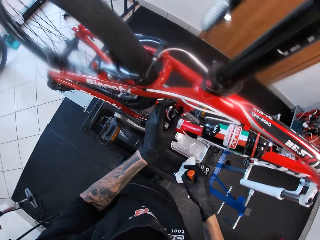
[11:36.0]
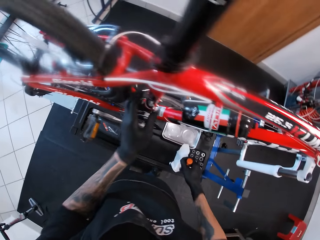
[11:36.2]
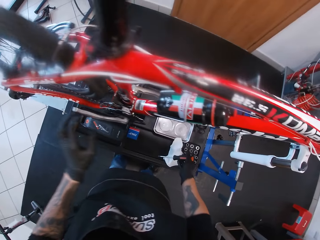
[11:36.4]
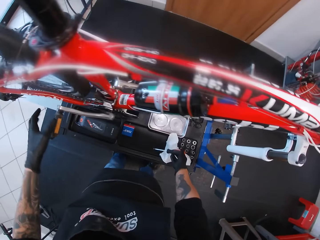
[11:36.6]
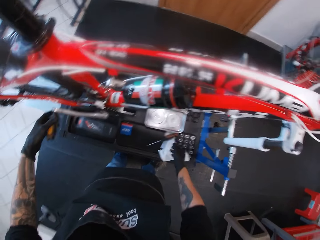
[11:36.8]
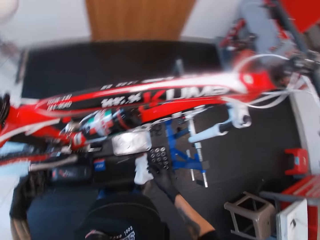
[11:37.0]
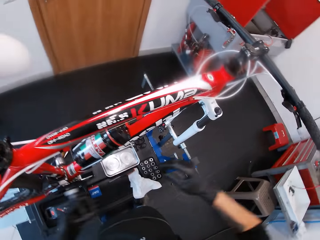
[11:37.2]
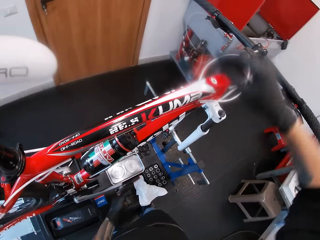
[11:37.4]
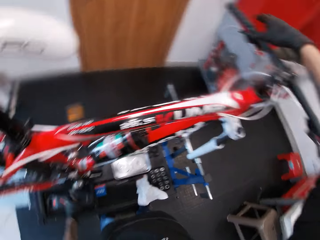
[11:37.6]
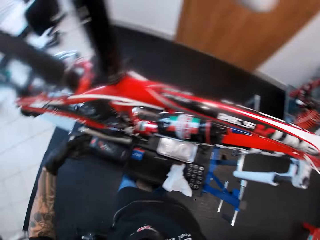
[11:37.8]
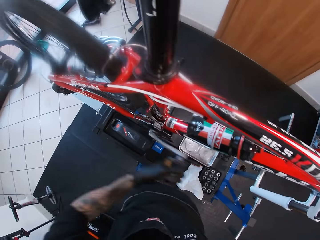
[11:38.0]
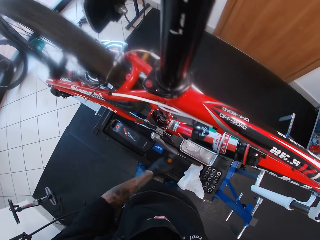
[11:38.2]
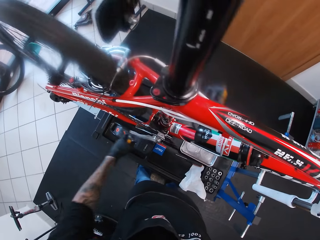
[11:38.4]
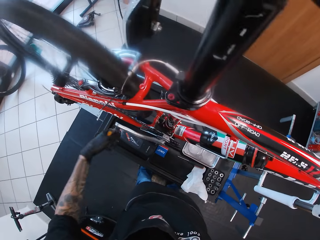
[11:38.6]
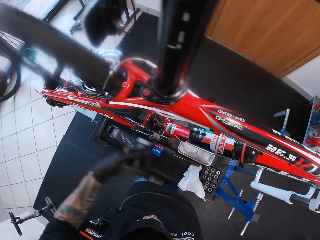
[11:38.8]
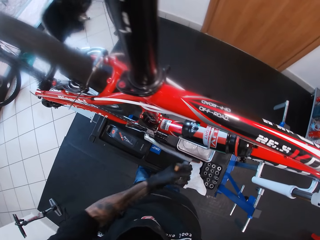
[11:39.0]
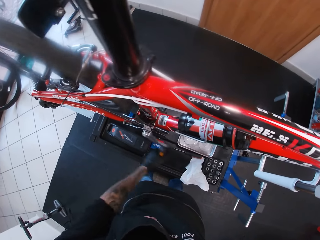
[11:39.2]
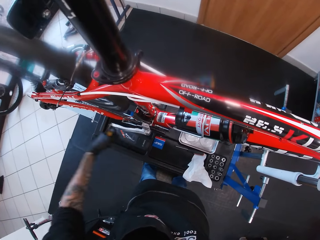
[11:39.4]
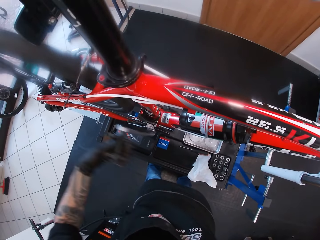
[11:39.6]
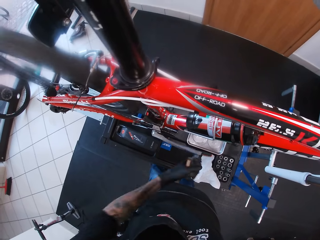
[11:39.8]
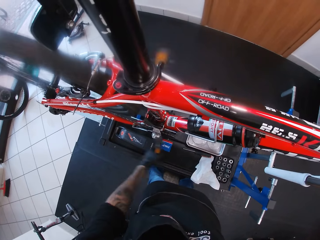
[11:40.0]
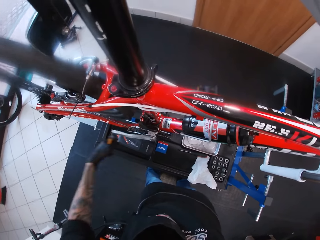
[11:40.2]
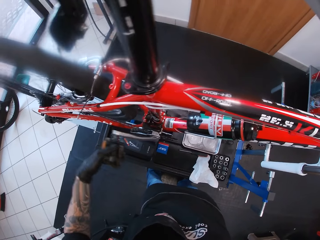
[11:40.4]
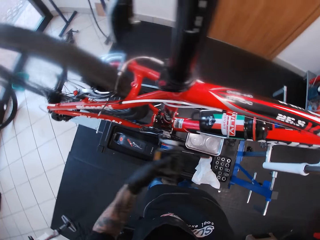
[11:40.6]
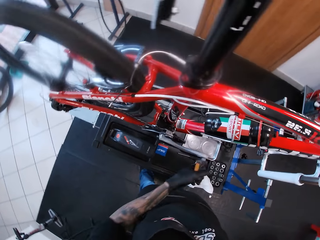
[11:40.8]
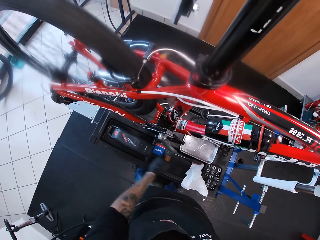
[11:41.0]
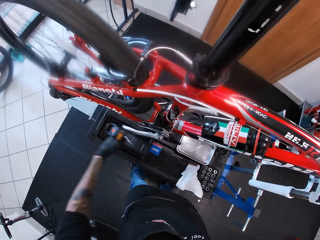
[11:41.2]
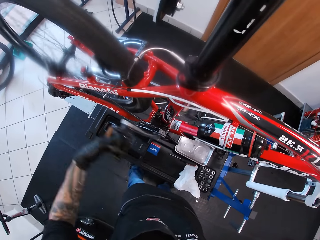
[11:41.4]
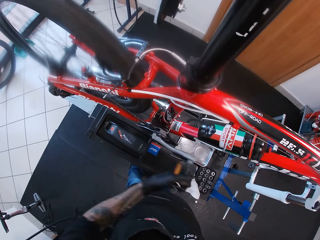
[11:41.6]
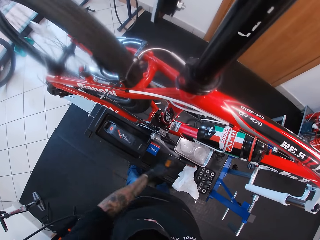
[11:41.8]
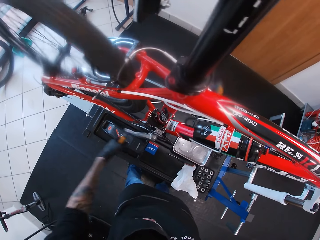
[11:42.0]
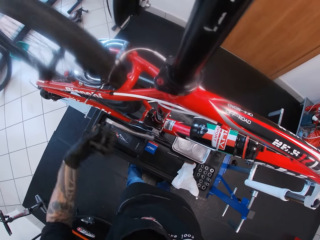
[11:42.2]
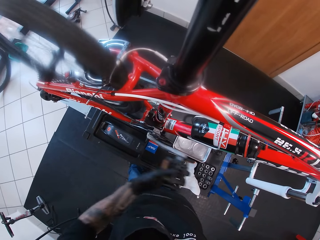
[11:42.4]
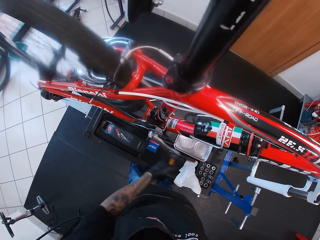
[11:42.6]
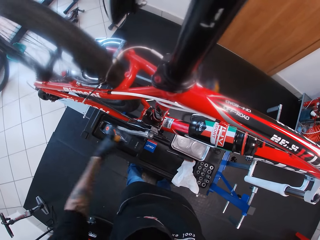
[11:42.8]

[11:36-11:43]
The camera wearer touches a seat tube on the bicycle with his left hand. He drops the screwdriver on the repair stand with his right hand. He turns the crank arm on the bicycle with his left hand. He touches the brake lever on the bicycle with his right hand.

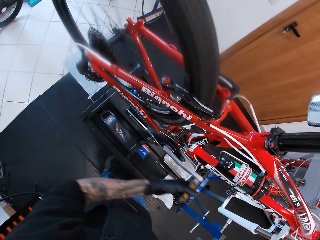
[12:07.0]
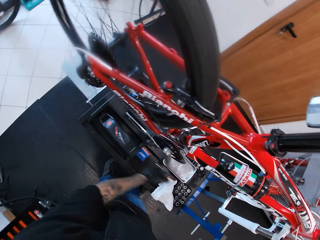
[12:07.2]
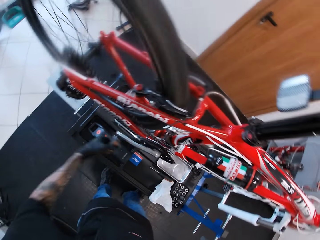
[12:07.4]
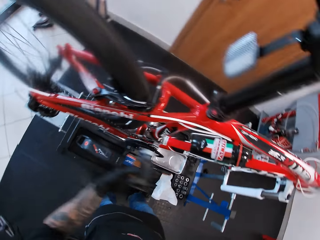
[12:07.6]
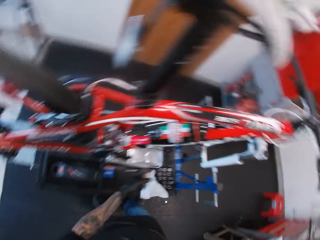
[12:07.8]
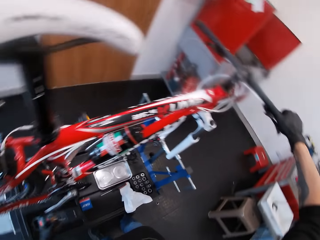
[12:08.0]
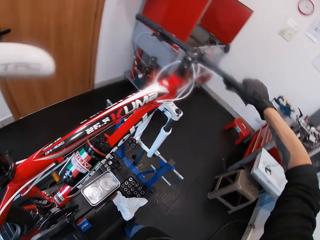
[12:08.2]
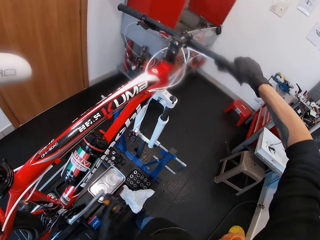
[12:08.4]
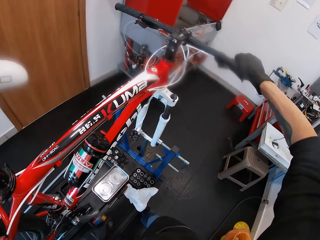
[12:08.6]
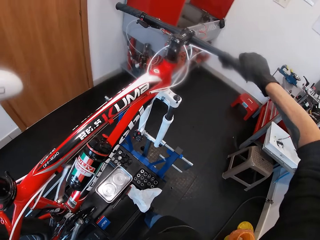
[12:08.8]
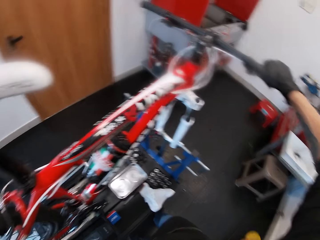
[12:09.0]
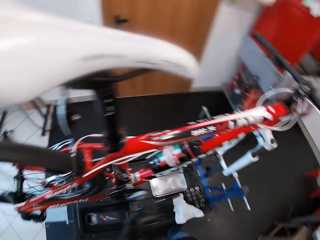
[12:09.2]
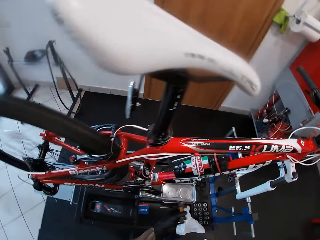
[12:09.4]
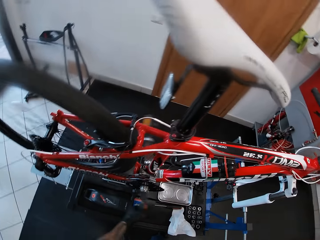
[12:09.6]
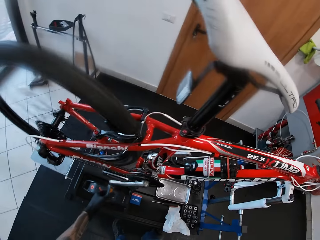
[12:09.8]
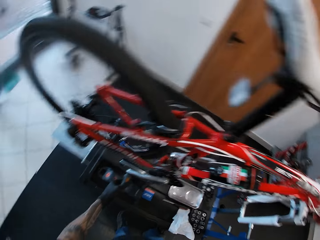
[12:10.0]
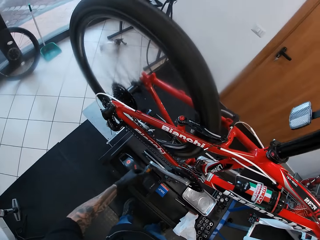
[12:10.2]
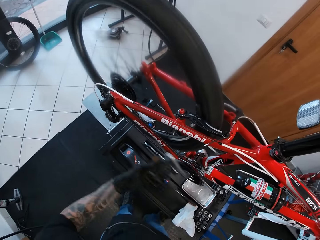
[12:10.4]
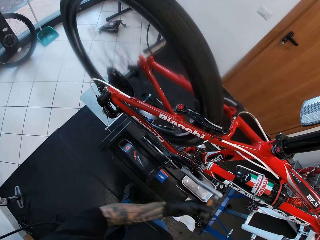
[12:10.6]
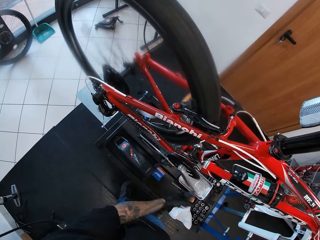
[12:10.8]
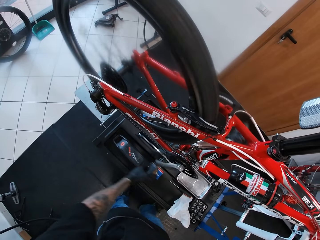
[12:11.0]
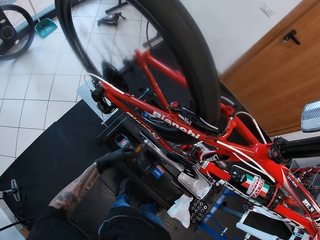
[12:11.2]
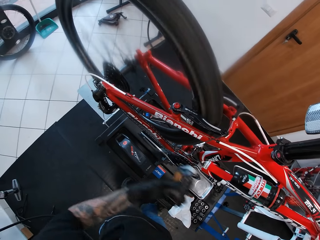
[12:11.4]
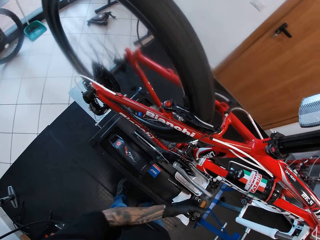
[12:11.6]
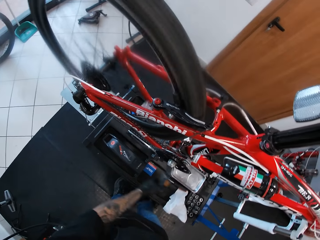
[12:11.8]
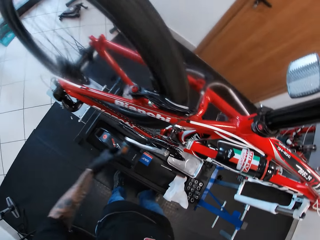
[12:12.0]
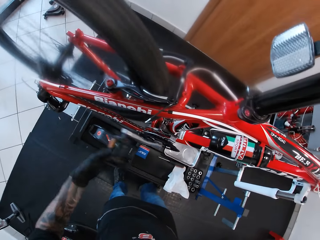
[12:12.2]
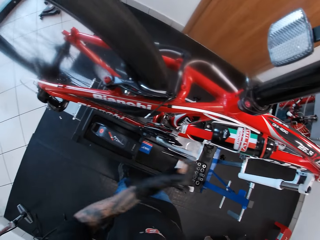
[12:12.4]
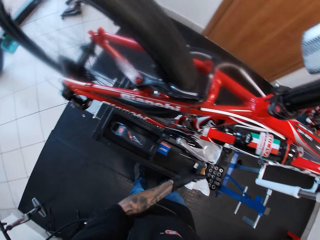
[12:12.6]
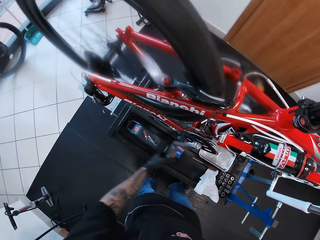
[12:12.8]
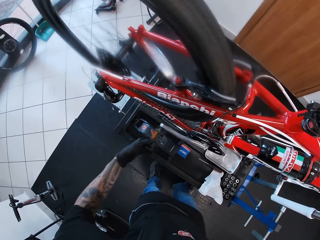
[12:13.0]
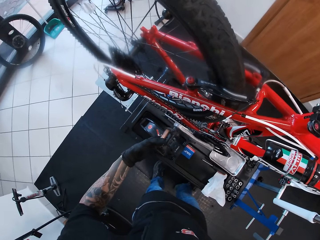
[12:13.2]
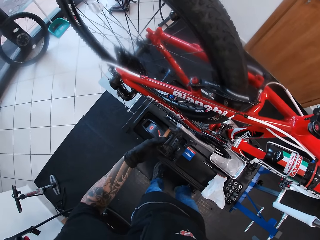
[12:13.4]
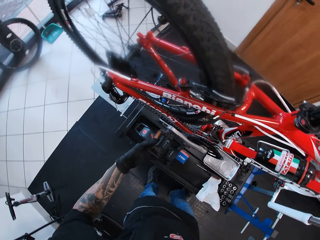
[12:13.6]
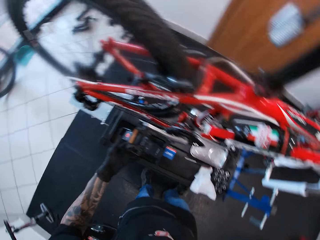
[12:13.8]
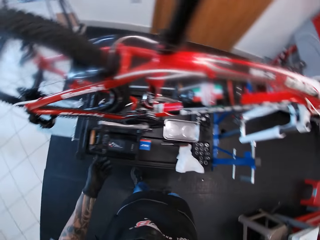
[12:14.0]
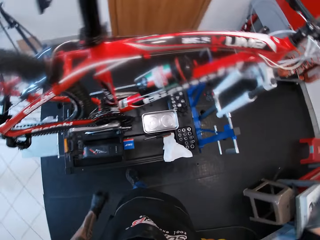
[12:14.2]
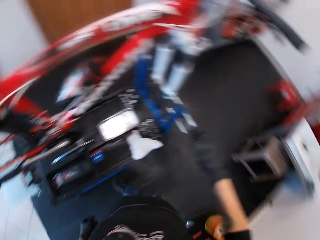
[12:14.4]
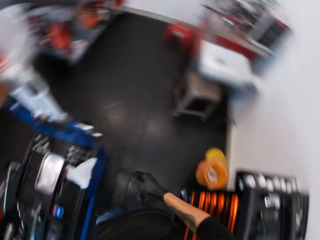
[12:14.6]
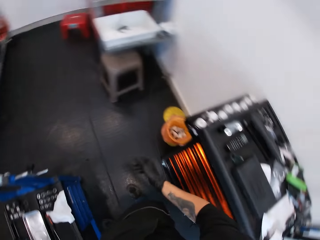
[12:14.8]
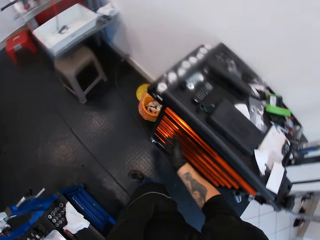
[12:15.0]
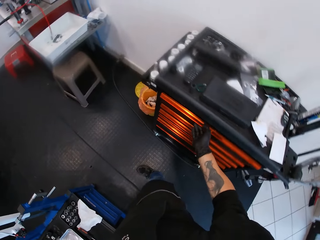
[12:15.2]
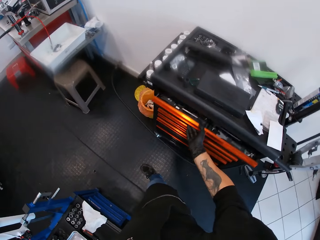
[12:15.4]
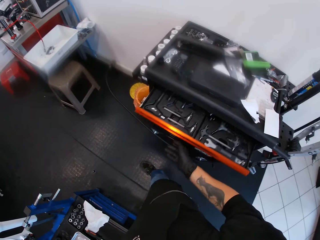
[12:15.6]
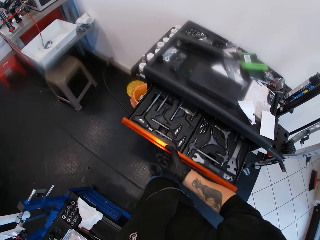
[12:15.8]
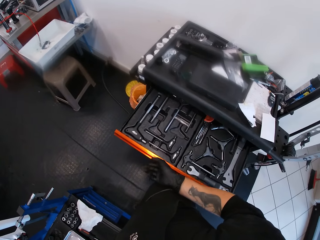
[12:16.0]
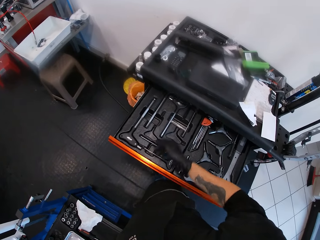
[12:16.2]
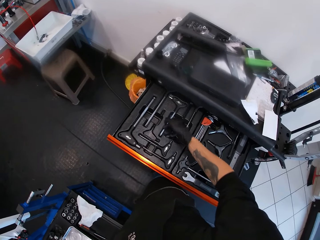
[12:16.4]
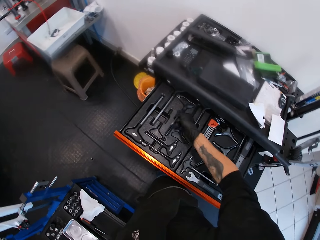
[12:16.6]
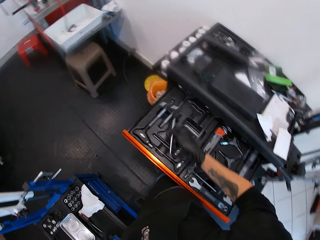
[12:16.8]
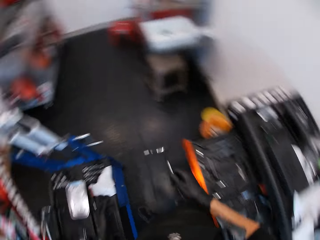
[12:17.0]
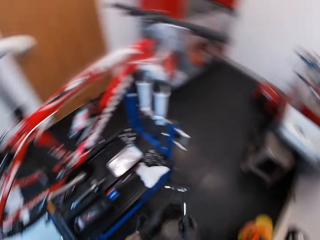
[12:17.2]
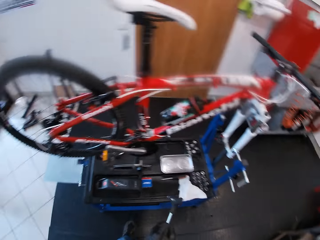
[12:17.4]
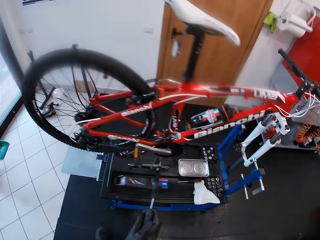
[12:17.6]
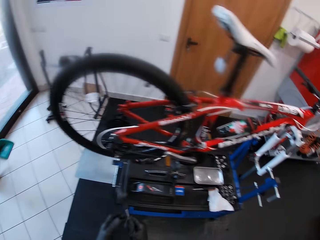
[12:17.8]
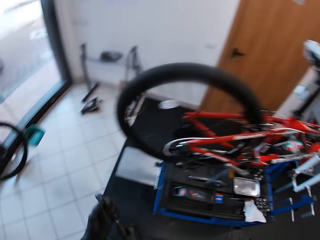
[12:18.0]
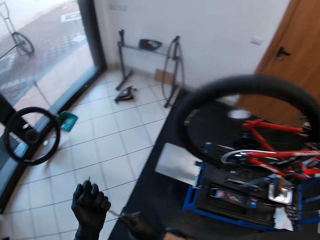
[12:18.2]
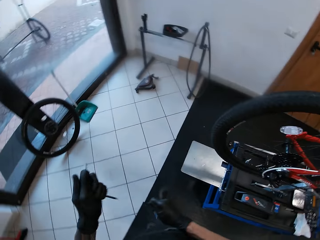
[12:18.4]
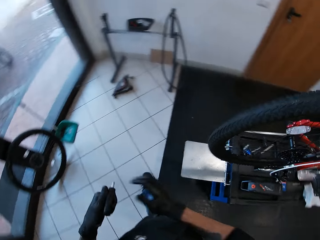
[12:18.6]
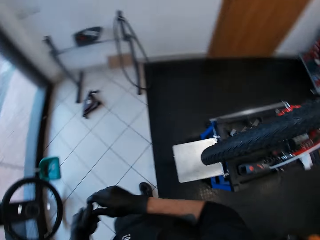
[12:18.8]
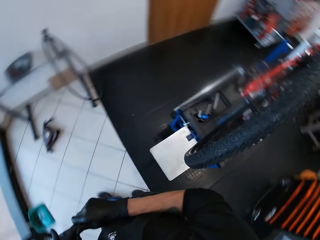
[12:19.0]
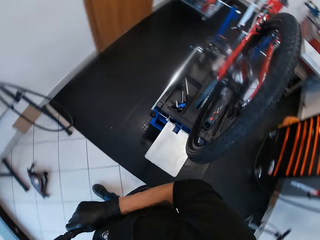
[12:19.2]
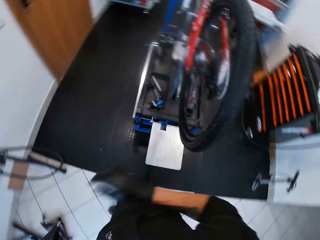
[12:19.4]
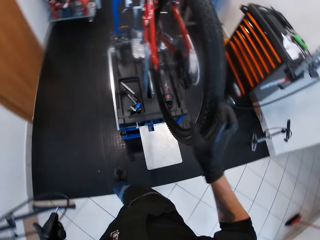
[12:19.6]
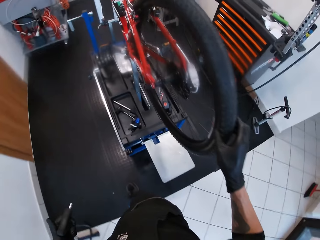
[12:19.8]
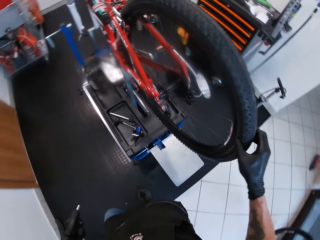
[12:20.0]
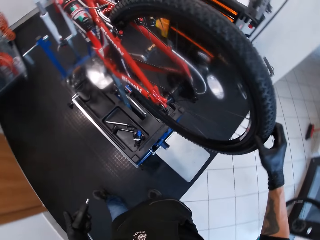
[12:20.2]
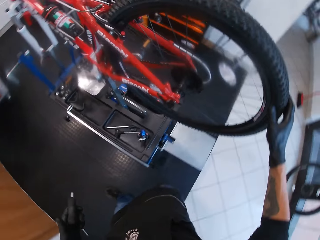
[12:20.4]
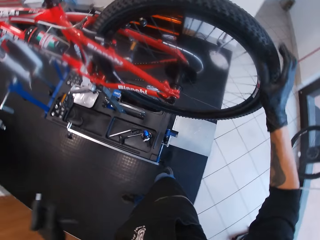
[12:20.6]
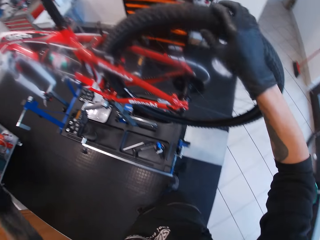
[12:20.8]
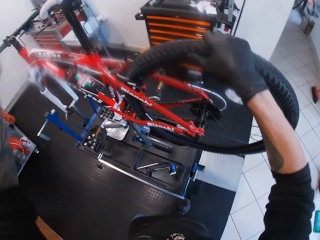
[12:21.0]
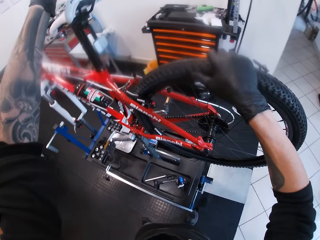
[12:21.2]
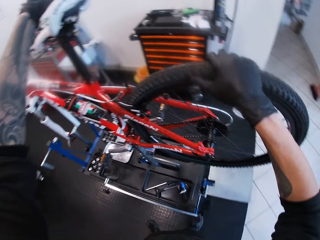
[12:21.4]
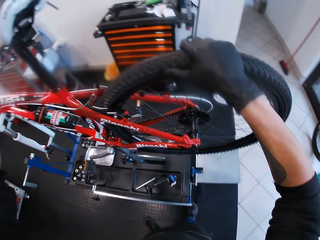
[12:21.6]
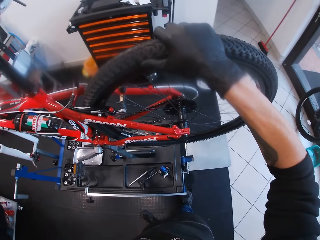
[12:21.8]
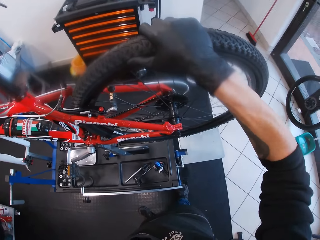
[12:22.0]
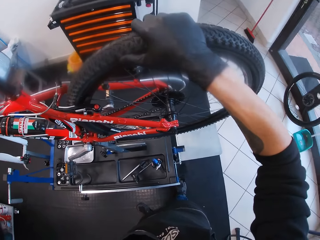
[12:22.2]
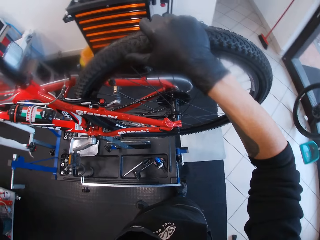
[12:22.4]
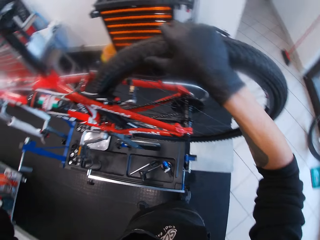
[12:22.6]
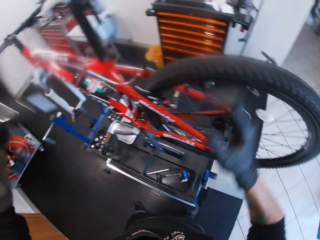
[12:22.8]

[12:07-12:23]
The camera wearer adjusts the brake handles on the bicycle and rotates the pedals of the bicycle with the left hand. He turns around. He opens a tool cabinet with his right hand. He picks an allen key from the tool cabinet with his right hand. He walks in a garage. He passes the allen key to his left hand from his right hand. He touches a tyre on the bicycle with his right hand. He adjusts the bicycle seat.
